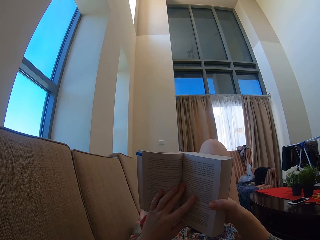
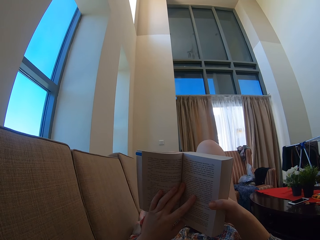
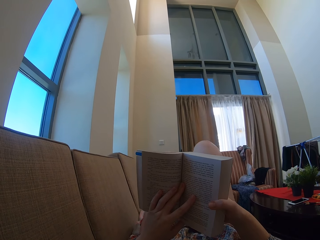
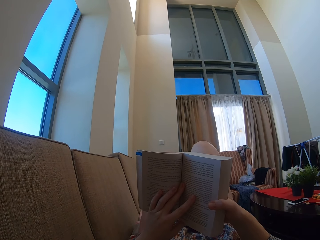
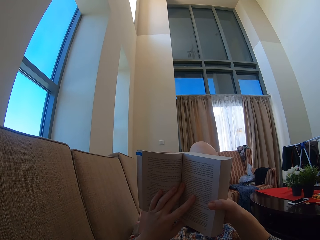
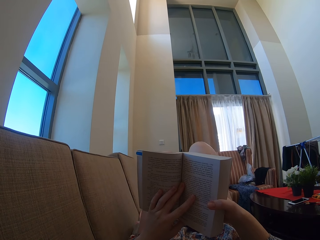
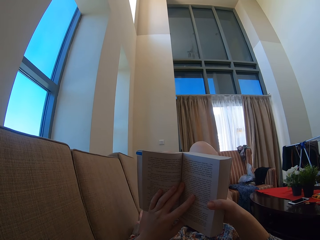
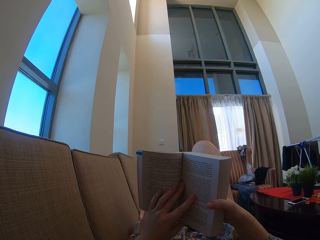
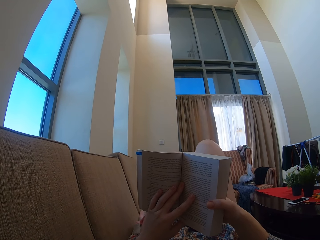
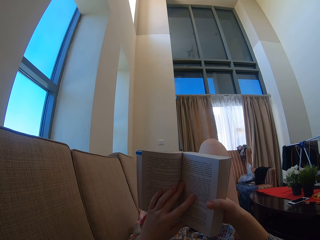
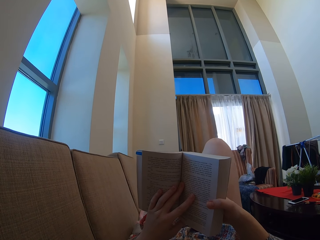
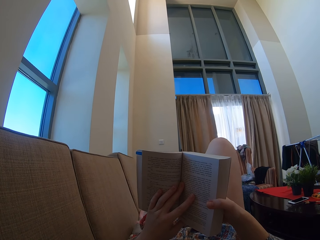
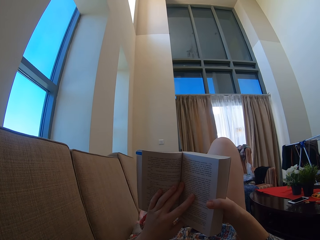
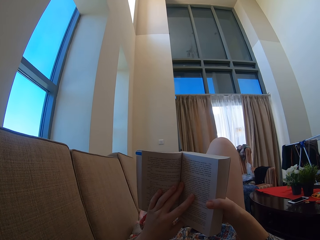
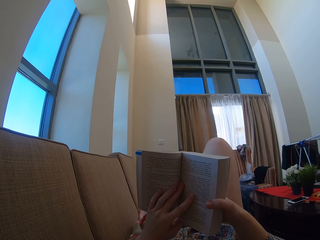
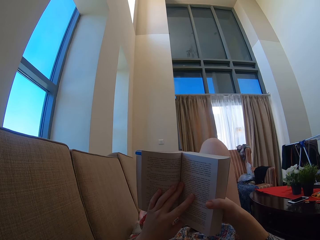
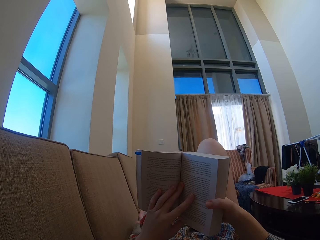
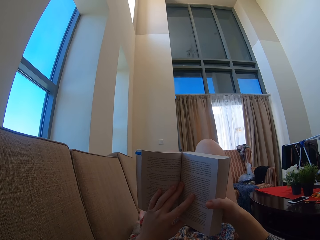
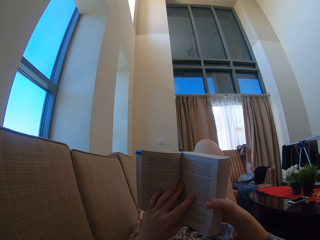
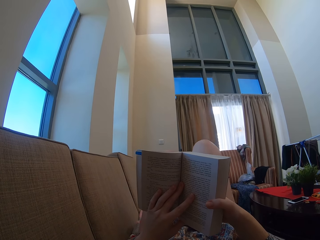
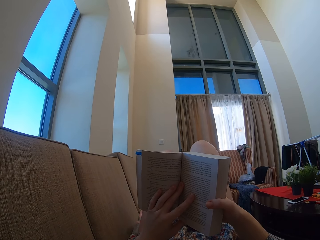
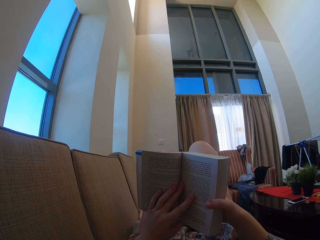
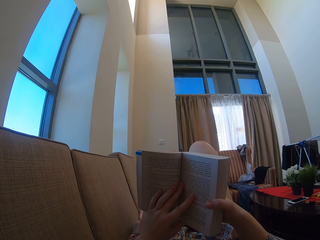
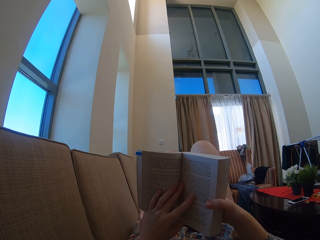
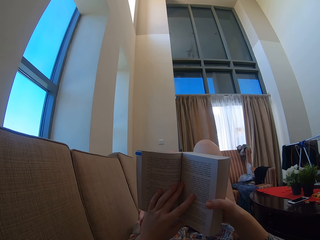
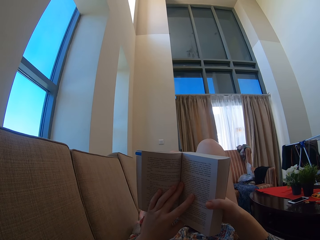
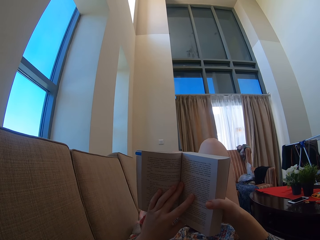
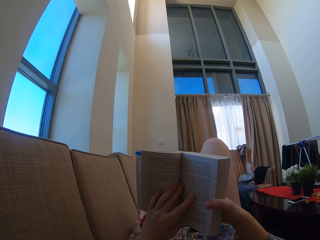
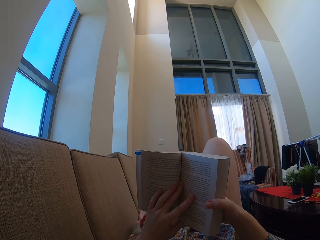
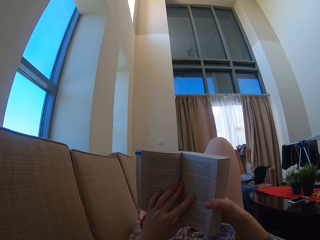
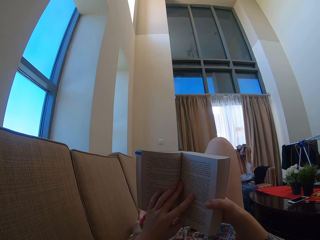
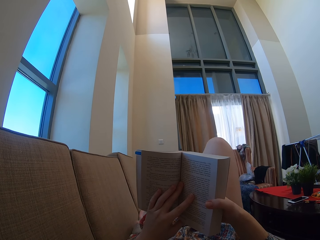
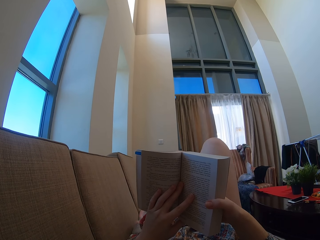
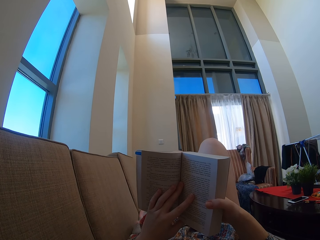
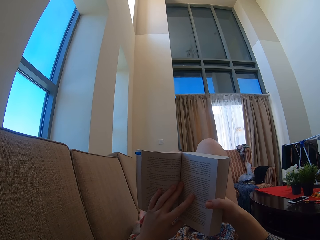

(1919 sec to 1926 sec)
The camera wearer reads a book.

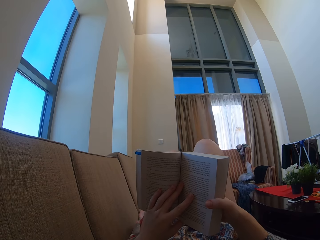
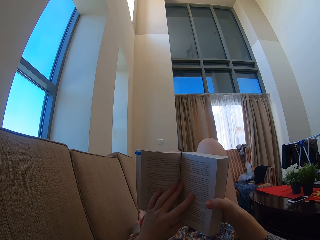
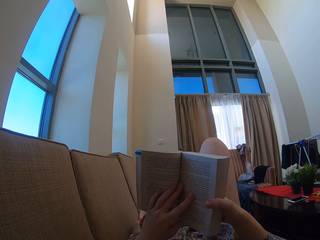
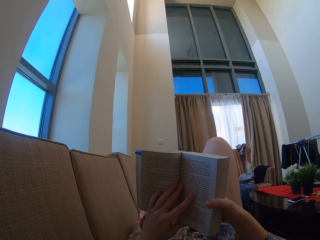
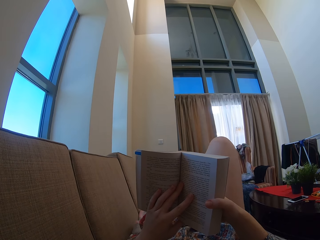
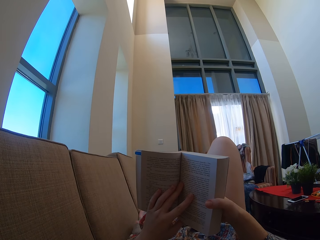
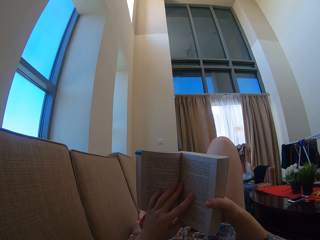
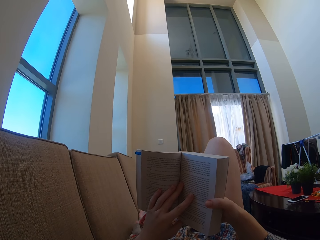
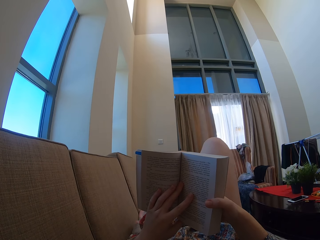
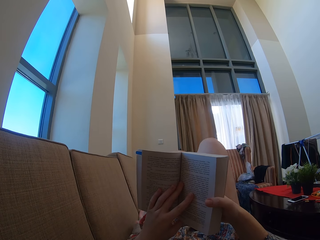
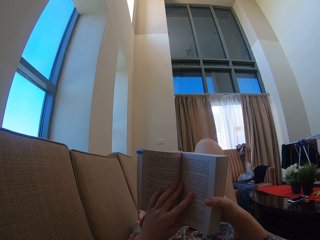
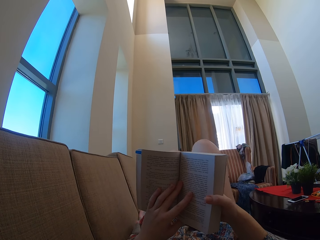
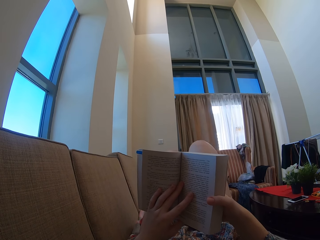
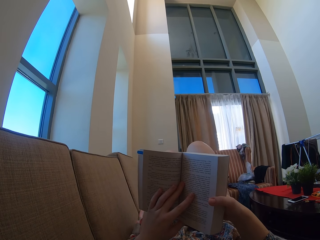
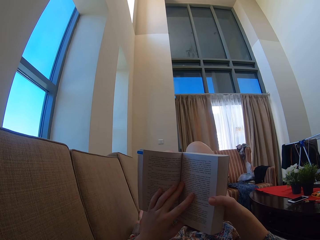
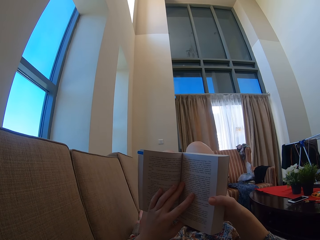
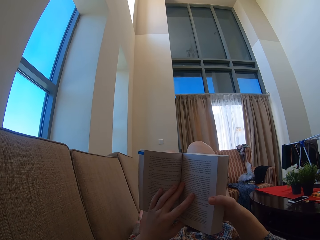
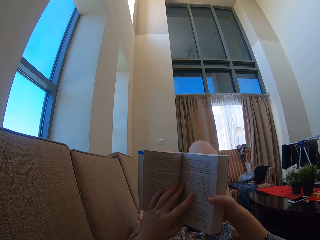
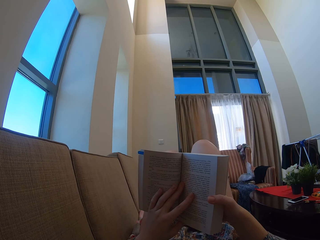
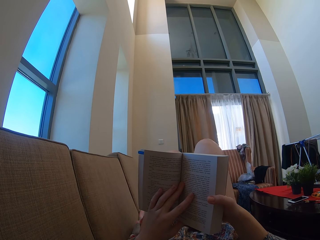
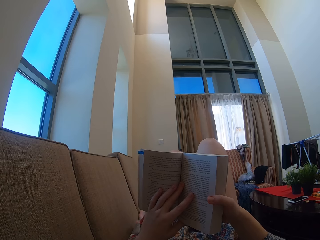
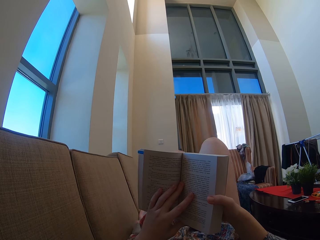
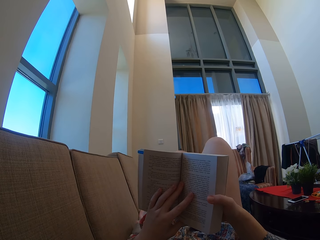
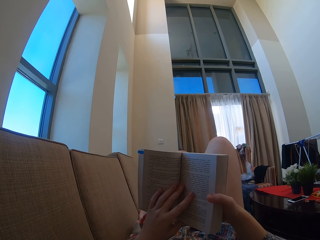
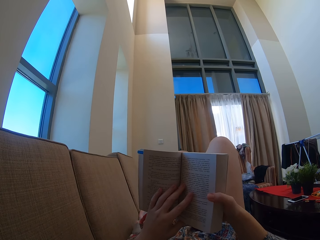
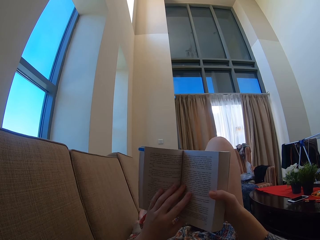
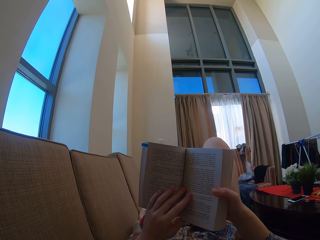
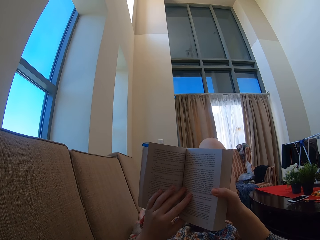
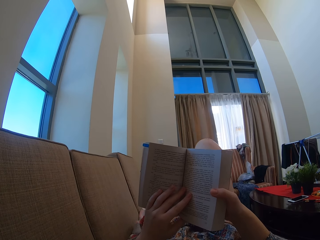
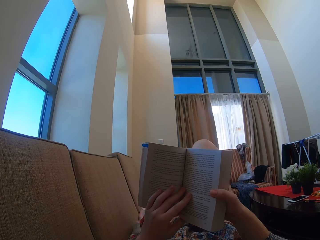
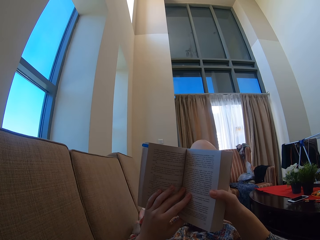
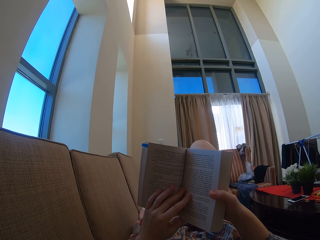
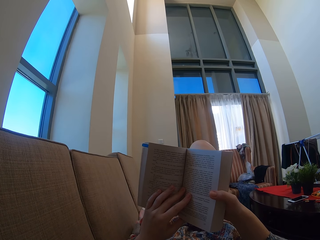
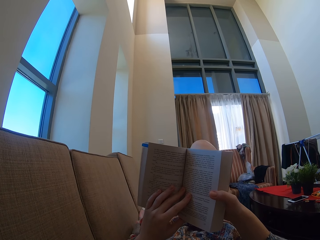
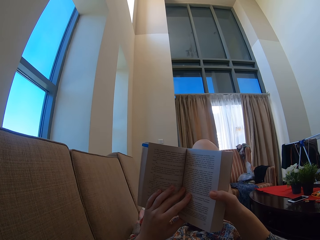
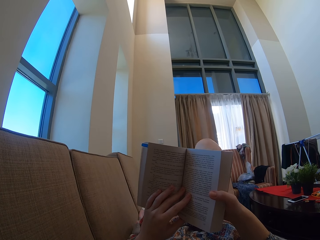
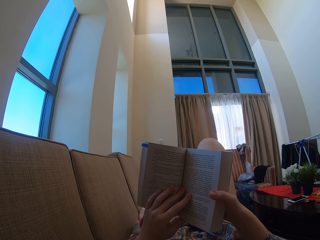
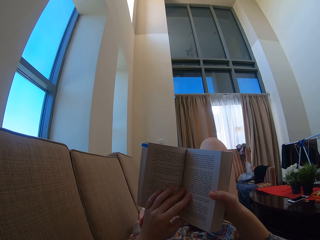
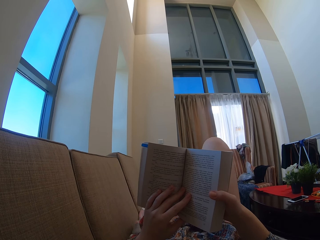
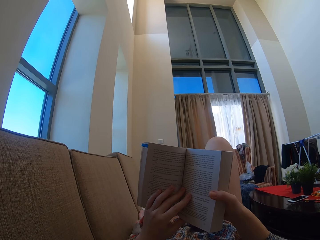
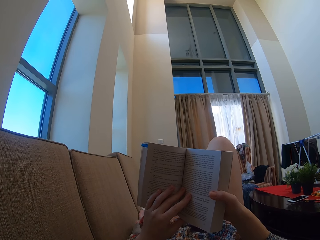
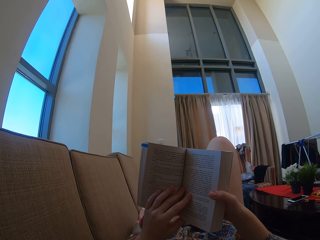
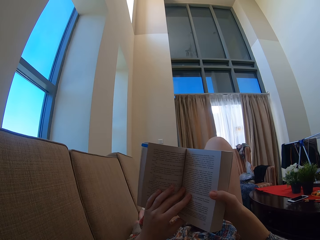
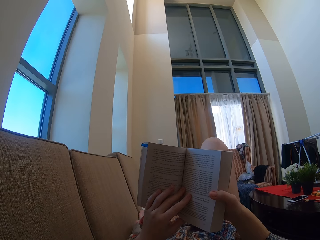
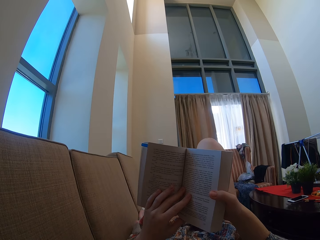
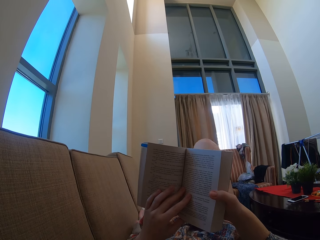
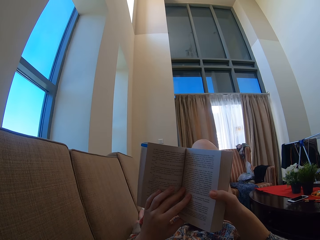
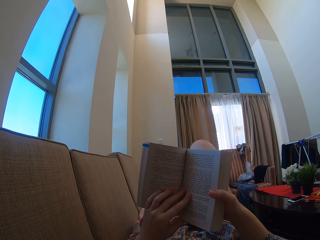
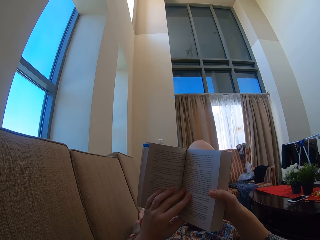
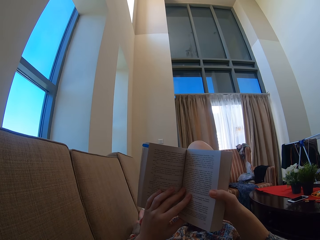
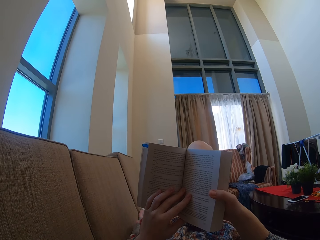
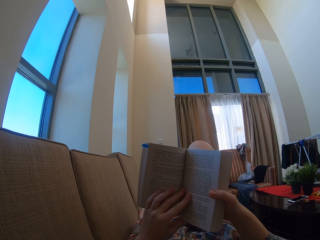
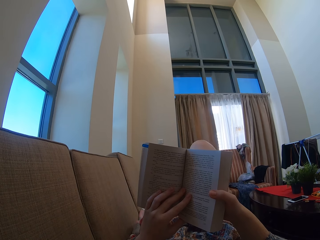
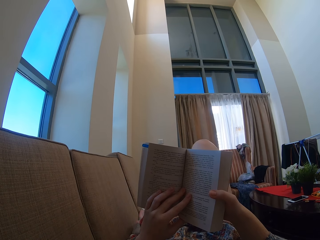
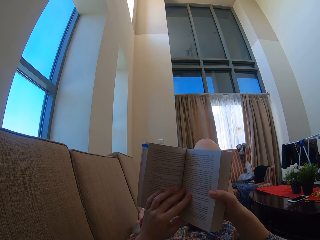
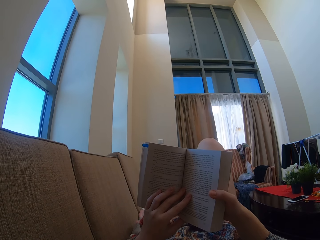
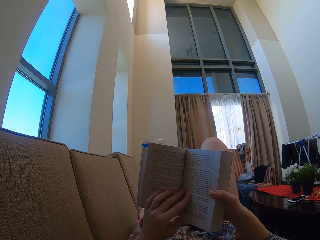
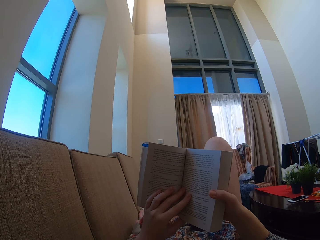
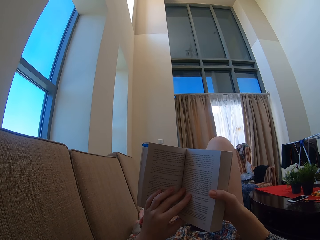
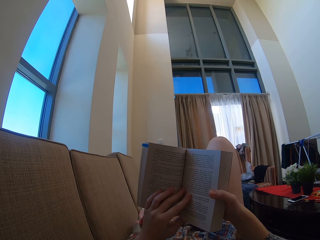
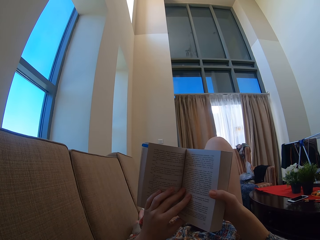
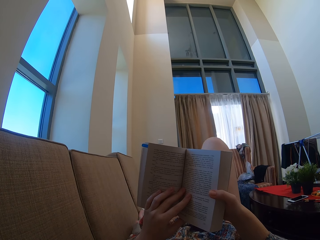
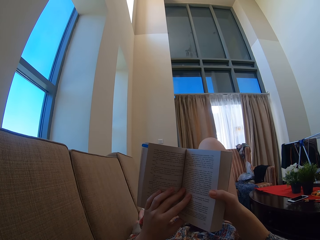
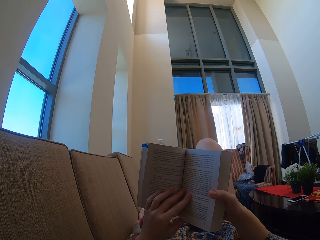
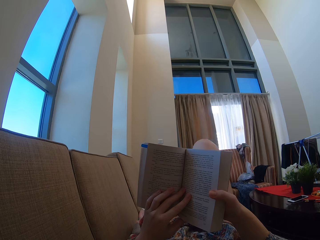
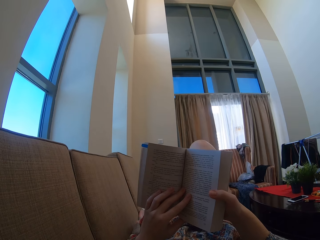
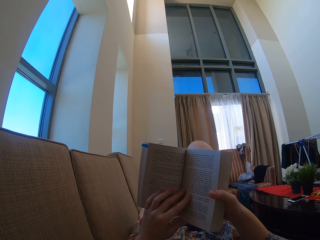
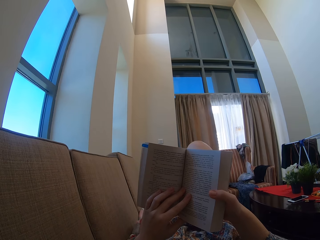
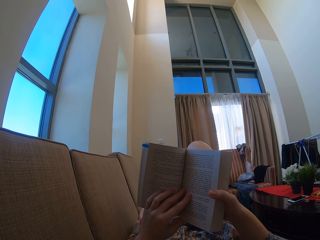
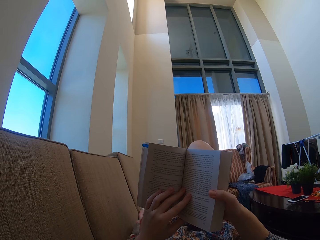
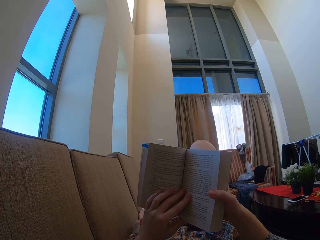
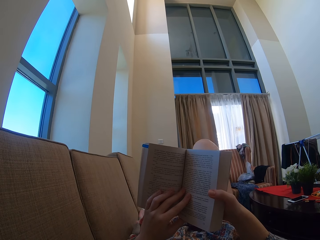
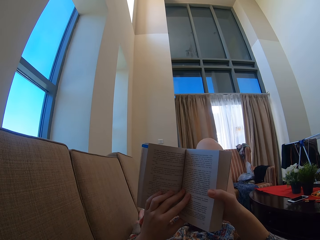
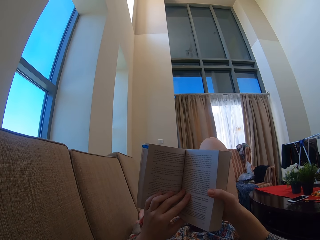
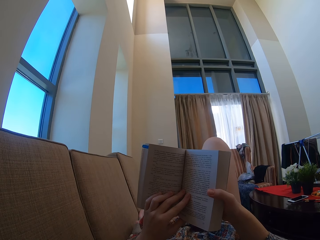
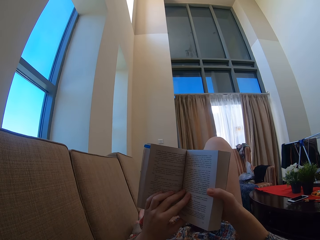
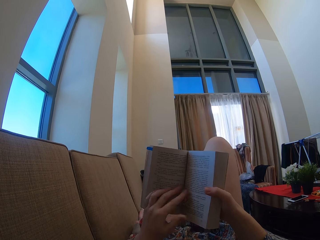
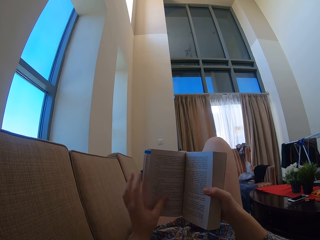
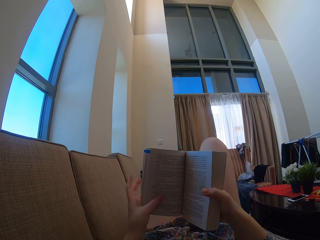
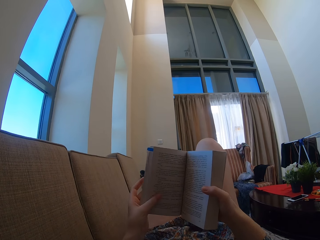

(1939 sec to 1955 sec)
The camera wearer swings the leg.
